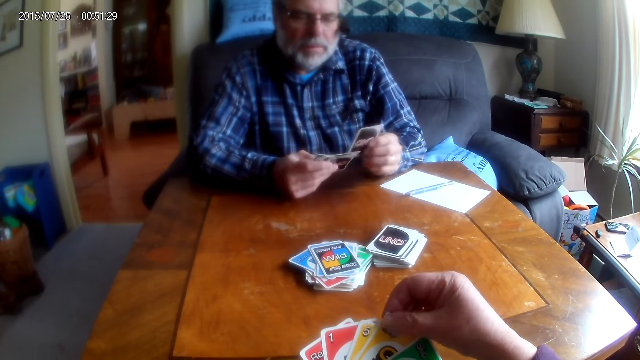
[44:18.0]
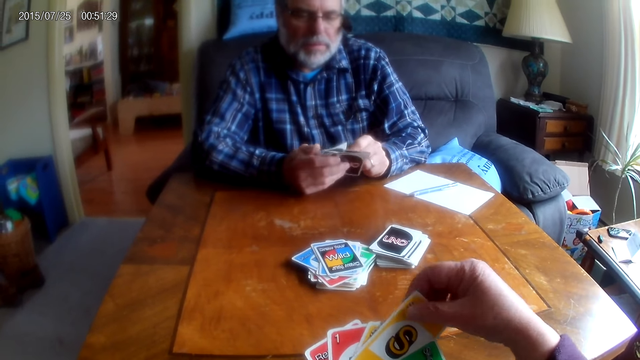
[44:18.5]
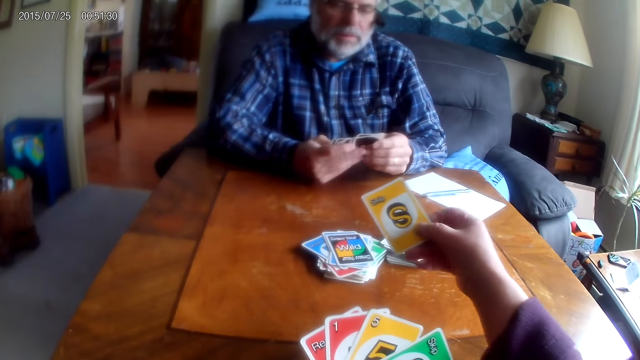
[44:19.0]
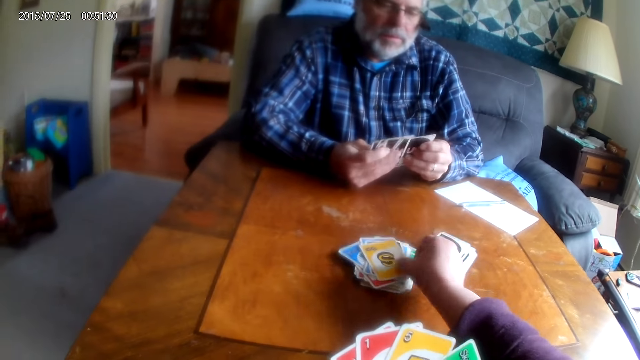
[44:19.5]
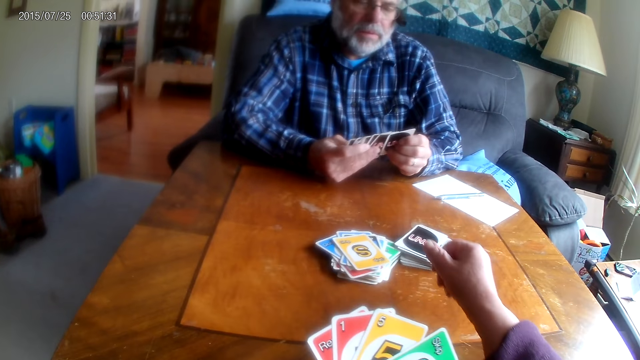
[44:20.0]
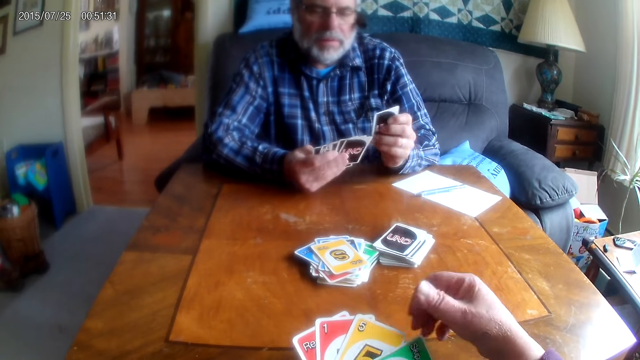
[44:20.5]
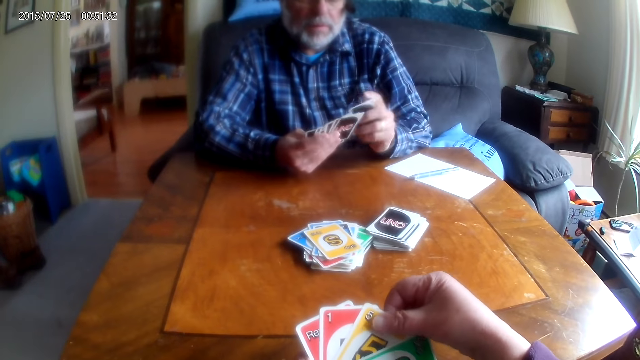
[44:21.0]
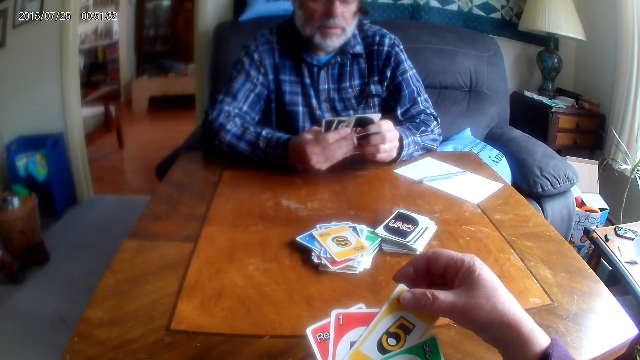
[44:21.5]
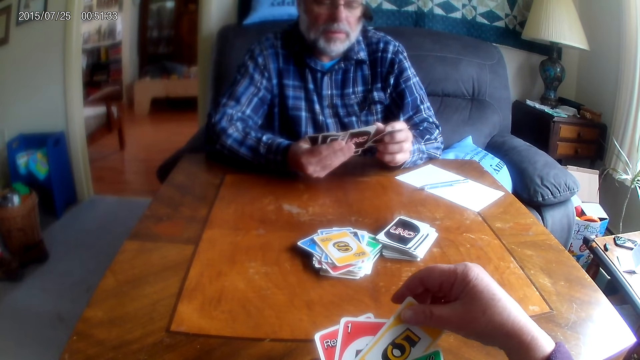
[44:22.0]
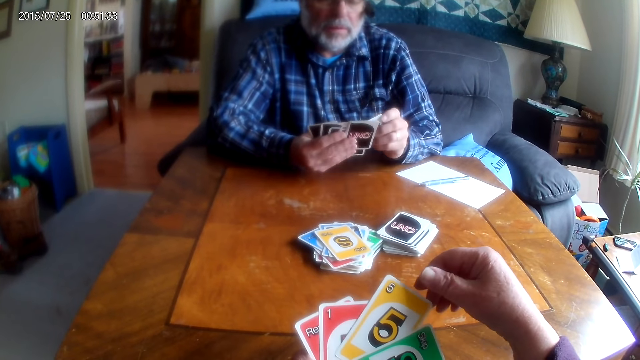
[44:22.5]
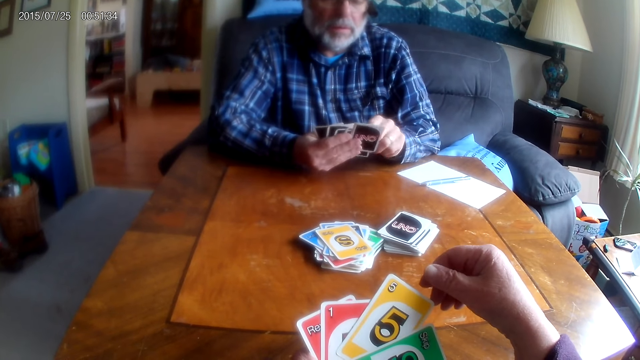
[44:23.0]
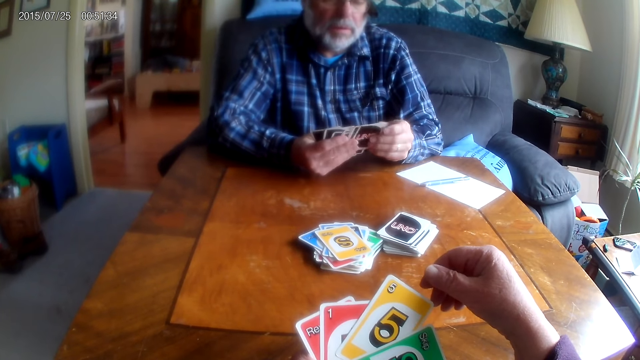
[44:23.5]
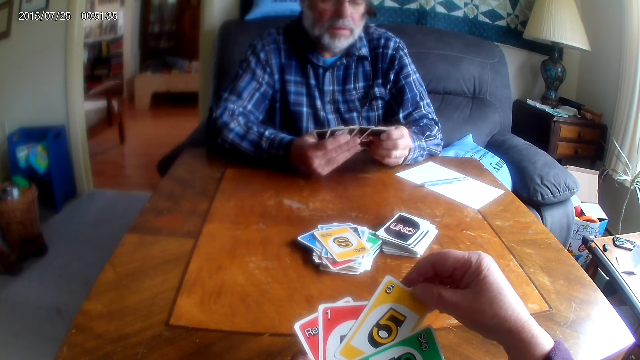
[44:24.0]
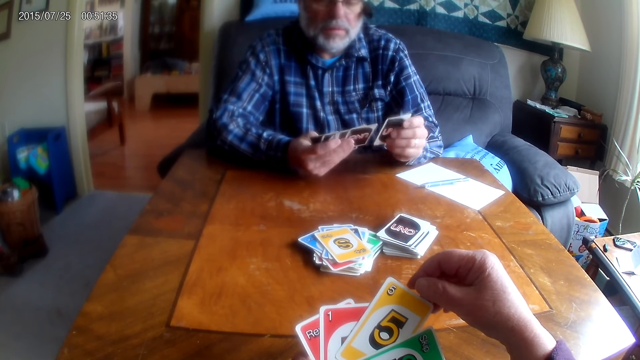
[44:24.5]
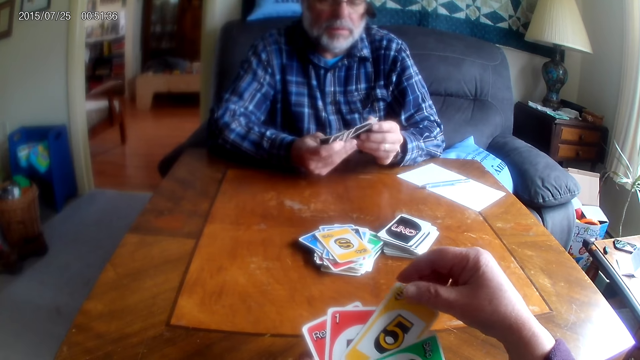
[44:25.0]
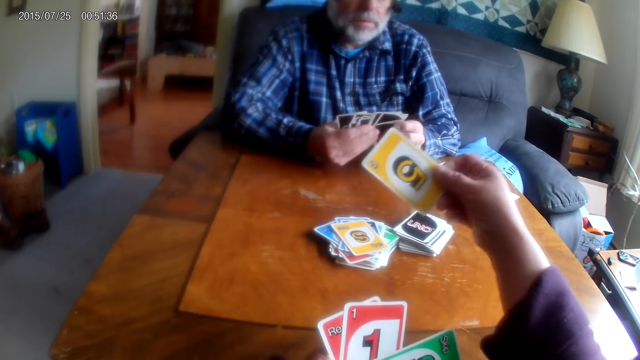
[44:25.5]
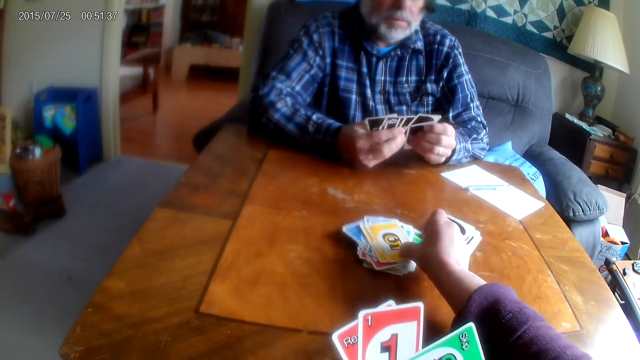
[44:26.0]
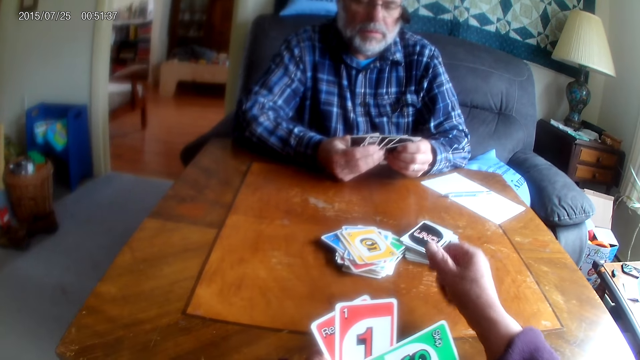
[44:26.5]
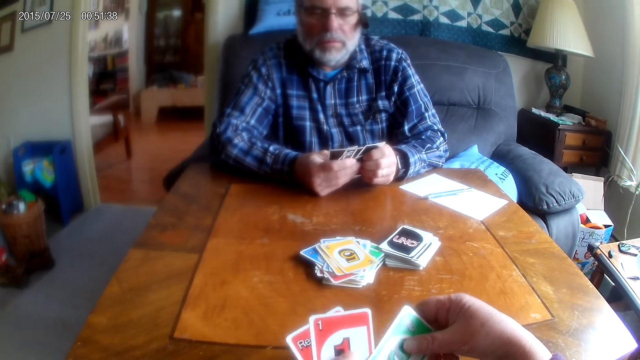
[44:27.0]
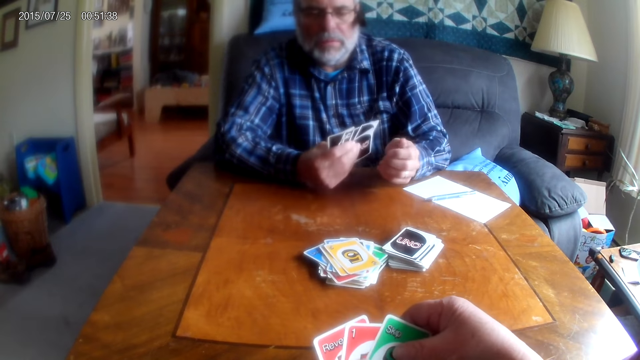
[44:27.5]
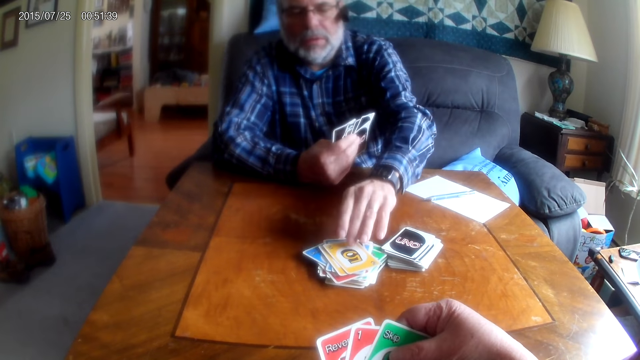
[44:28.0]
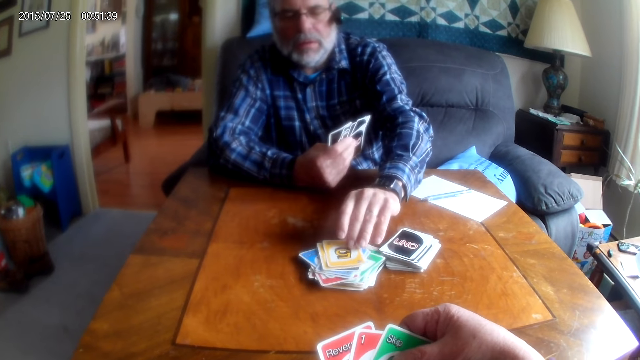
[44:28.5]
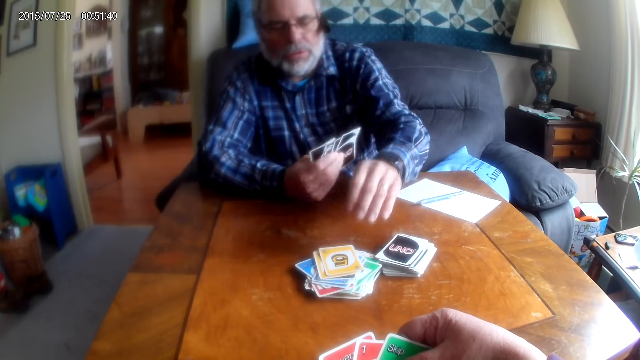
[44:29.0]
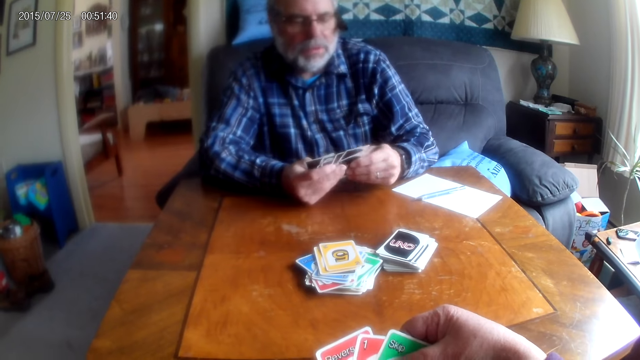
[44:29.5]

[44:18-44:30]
The camera wearer places a card on the table. A man arranges cards. The camera wearer places a card on the table.

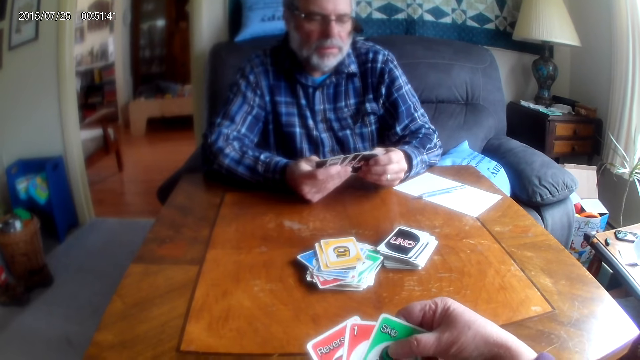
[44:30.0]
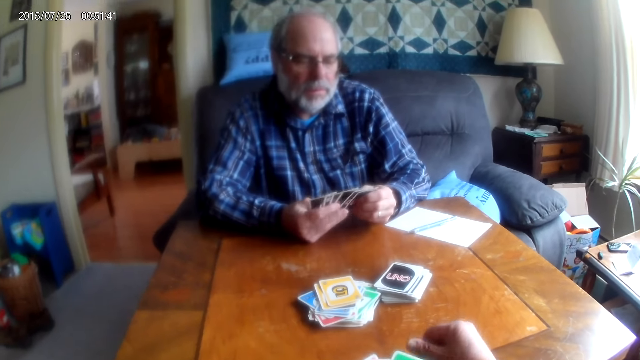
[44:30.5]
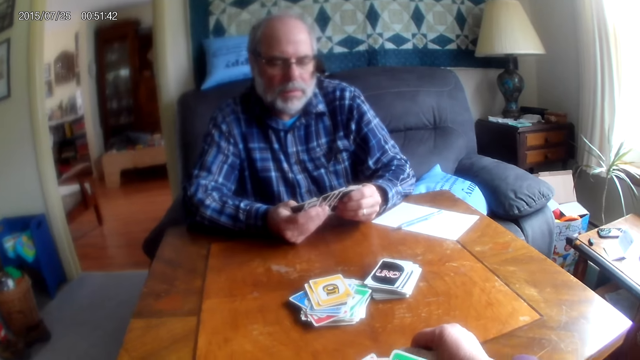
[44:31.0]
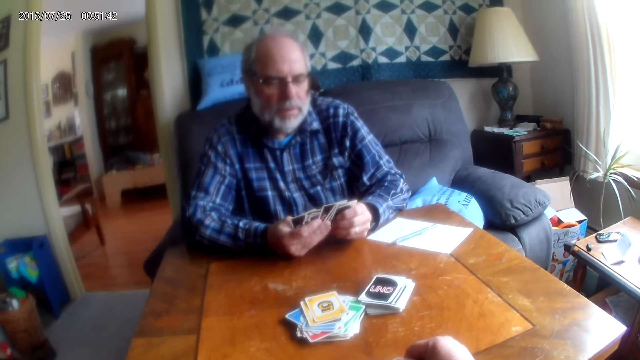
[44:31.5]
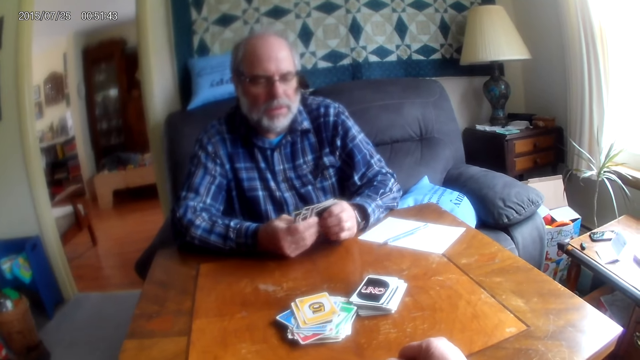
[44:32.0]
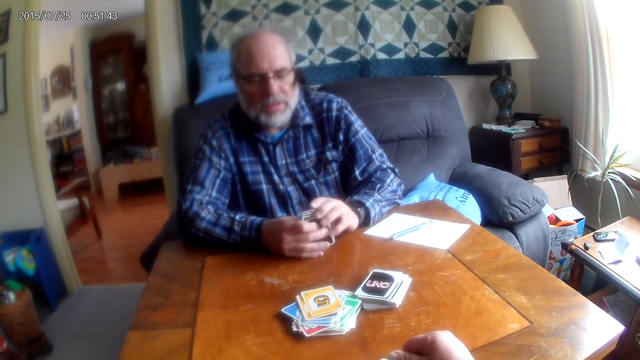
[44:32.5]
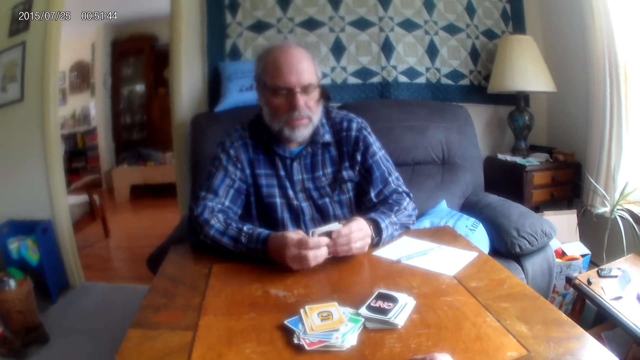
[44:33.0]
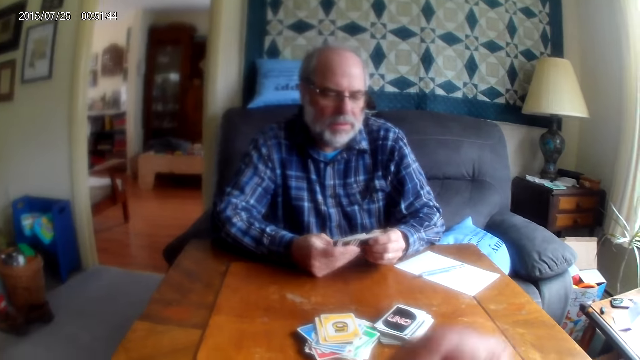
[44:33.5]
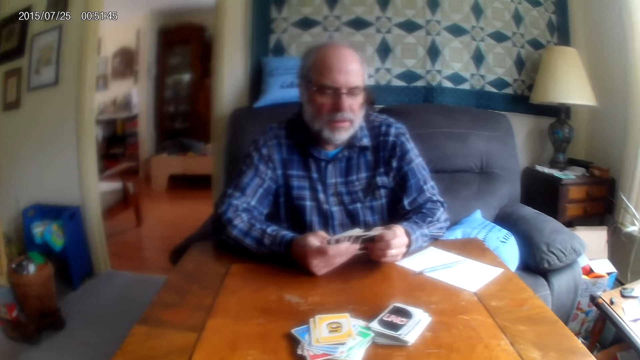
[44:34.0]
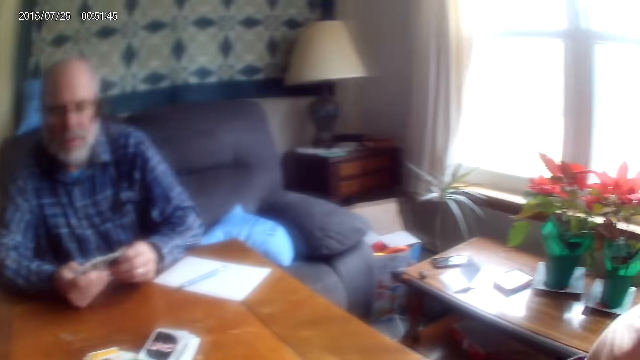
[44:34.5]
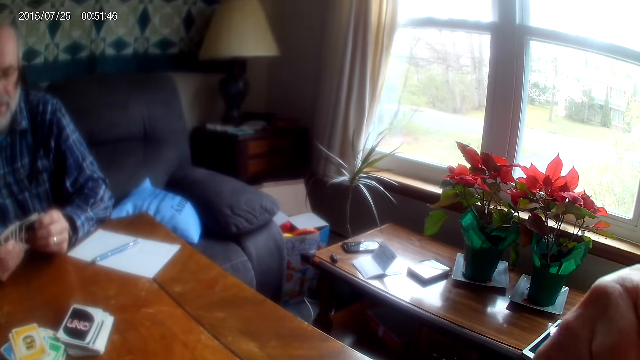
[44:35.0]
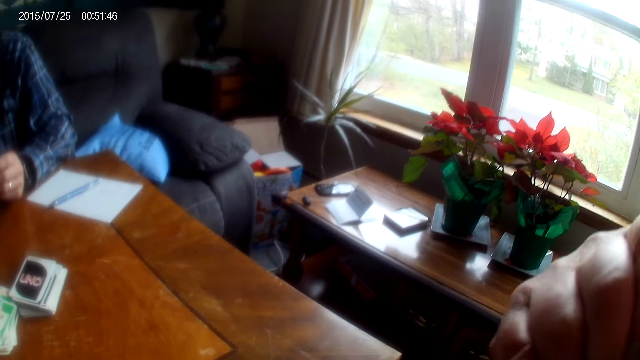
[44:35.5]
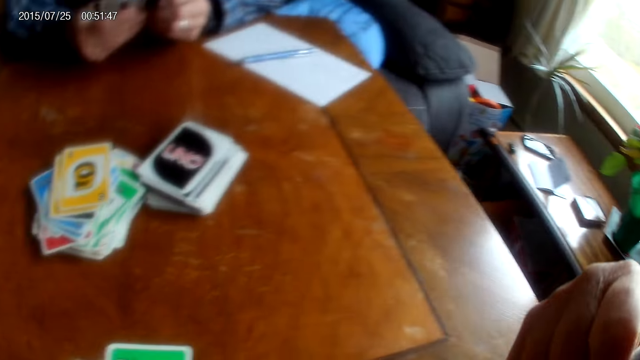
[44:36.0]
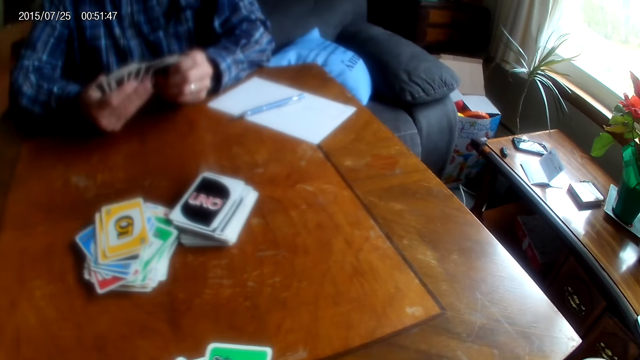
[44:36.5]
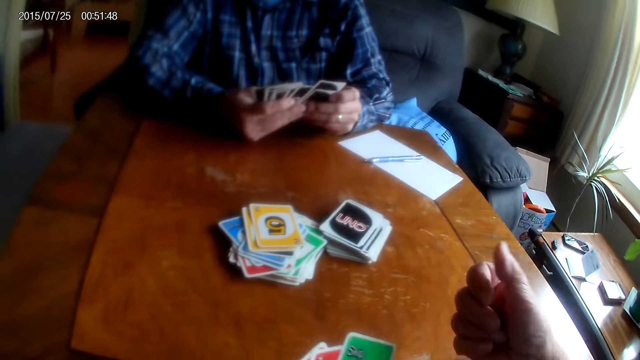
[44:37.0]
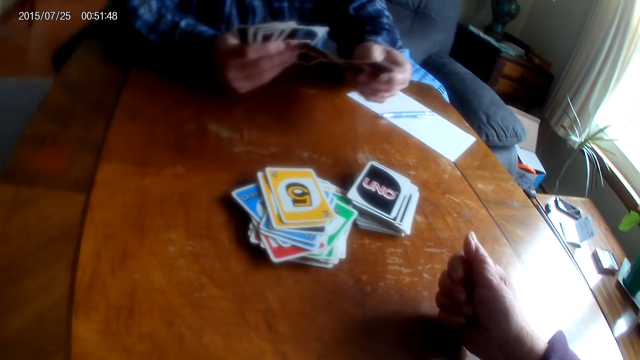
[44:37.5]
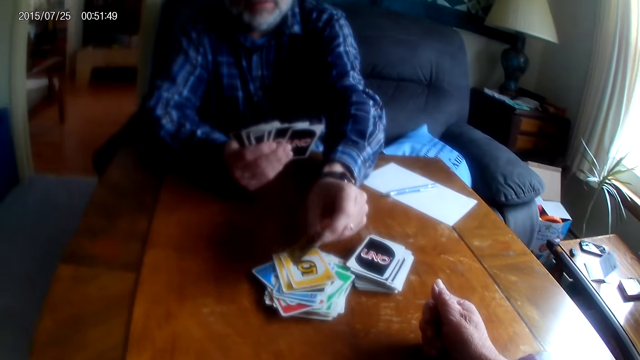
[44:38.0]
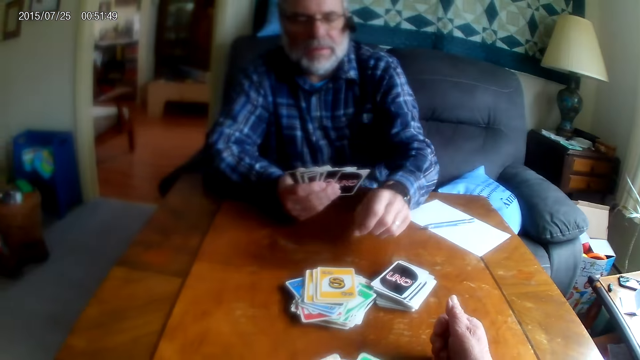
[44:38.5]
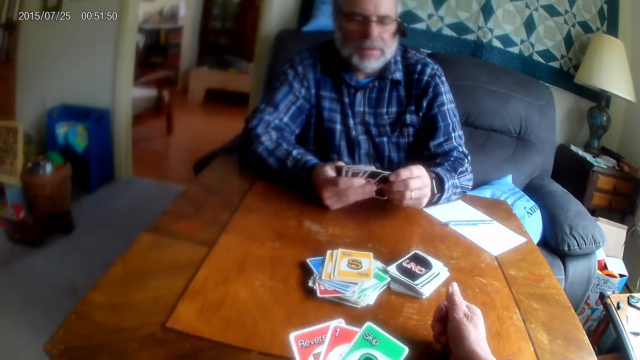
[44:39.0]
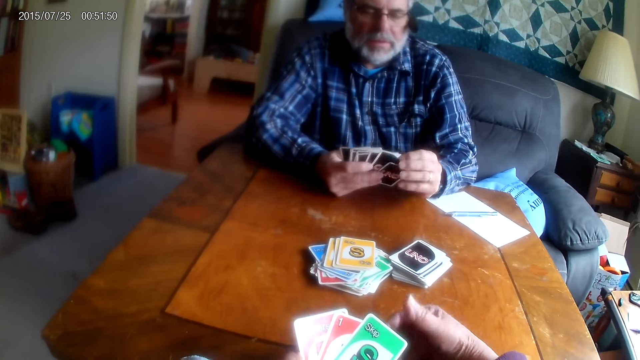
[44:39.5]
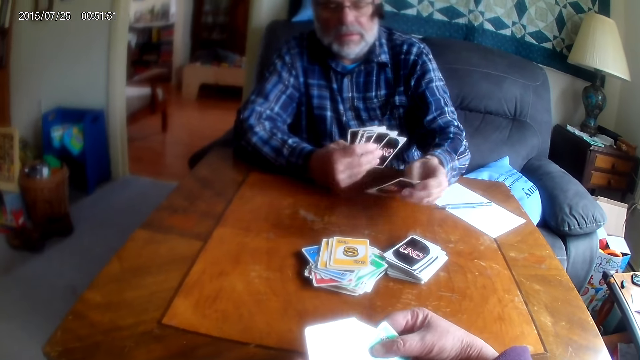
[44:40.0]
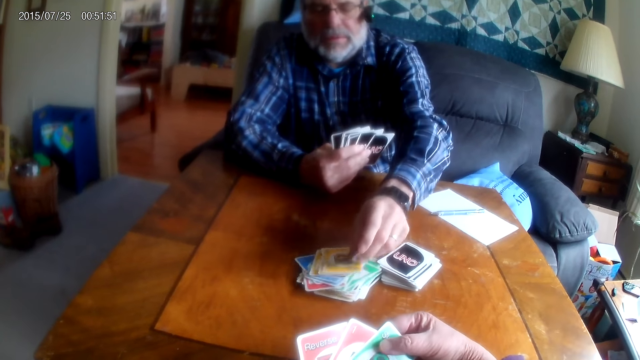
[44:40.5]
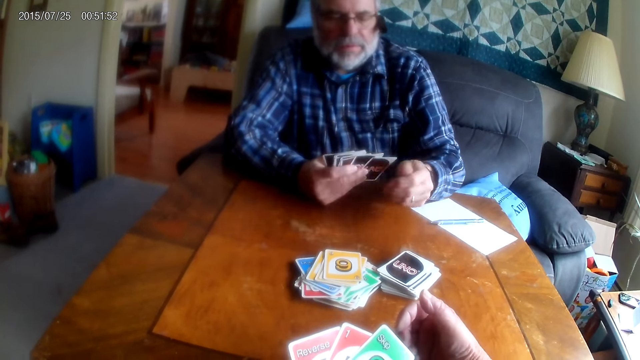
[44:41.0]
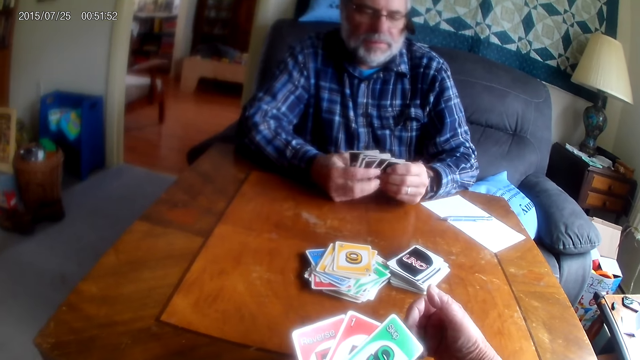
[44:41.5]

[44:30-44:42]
The camera wearer converses with a man. They look around the room. The man converses with the camera wearer, places a card on the table and places another card on the table.
